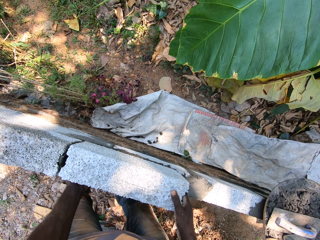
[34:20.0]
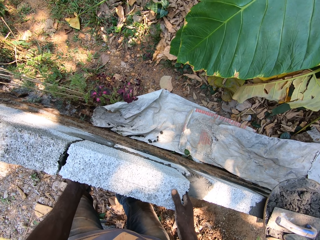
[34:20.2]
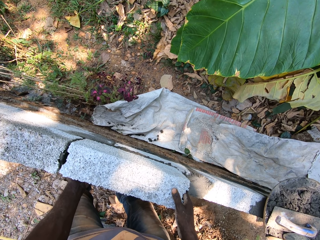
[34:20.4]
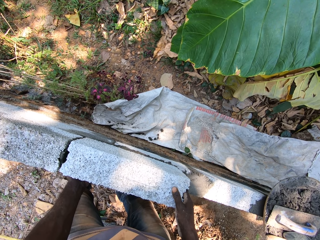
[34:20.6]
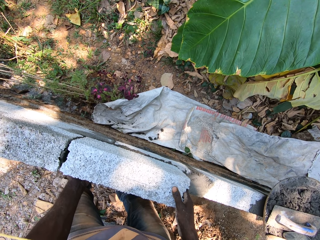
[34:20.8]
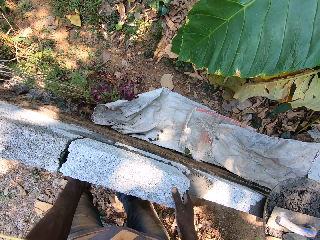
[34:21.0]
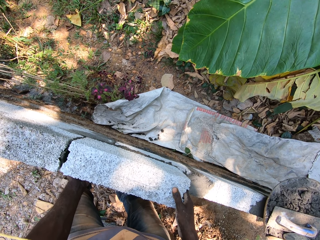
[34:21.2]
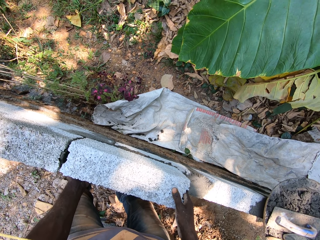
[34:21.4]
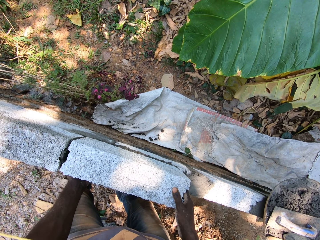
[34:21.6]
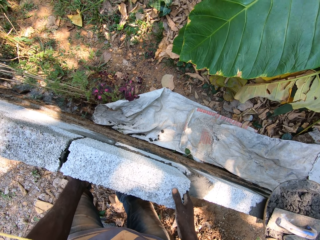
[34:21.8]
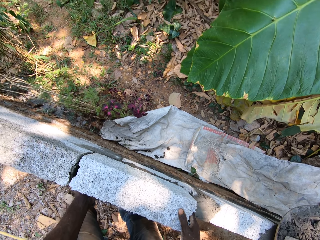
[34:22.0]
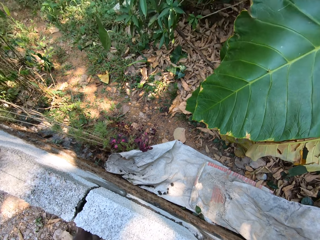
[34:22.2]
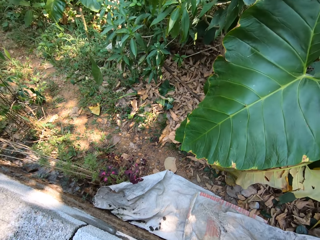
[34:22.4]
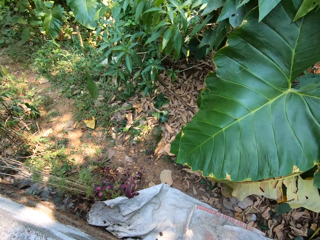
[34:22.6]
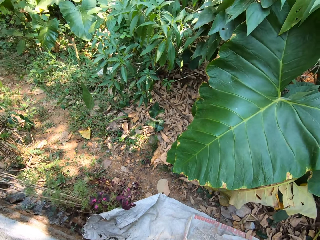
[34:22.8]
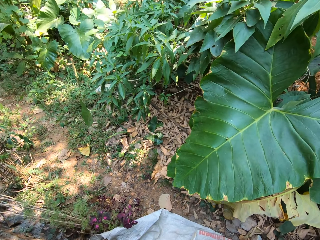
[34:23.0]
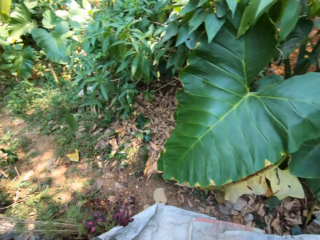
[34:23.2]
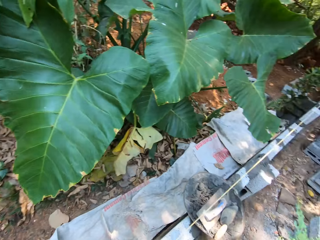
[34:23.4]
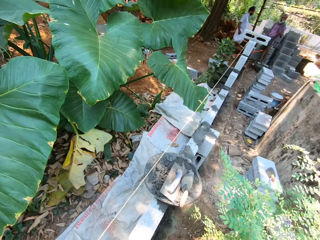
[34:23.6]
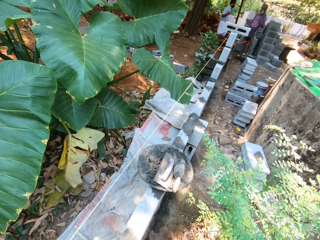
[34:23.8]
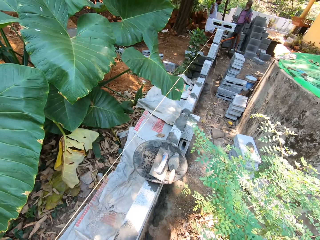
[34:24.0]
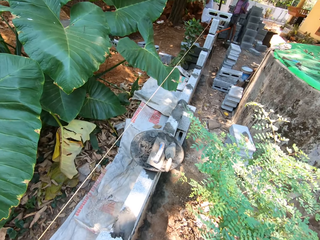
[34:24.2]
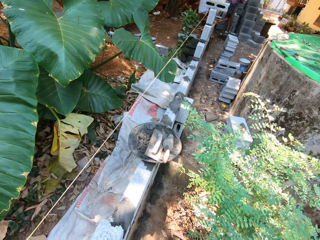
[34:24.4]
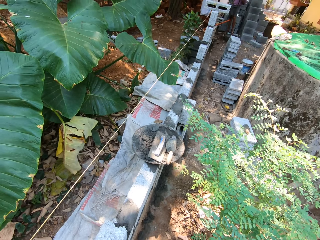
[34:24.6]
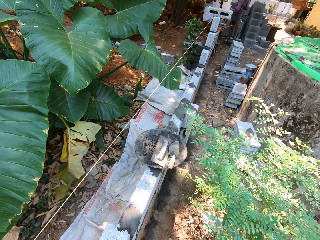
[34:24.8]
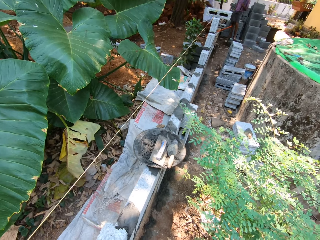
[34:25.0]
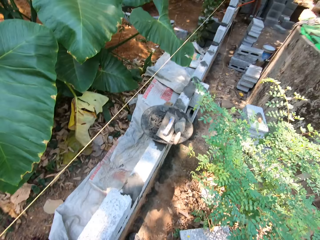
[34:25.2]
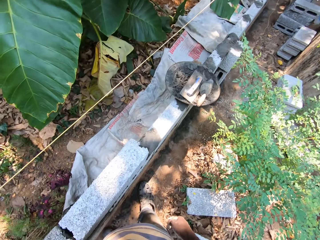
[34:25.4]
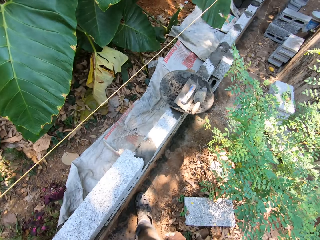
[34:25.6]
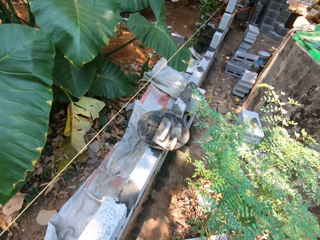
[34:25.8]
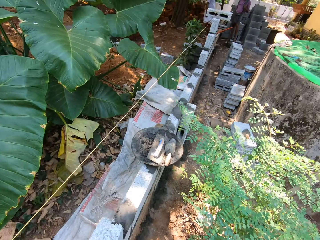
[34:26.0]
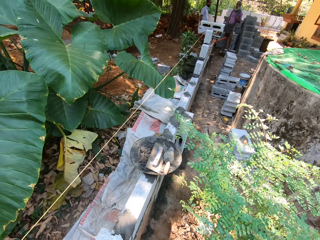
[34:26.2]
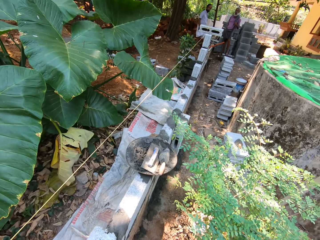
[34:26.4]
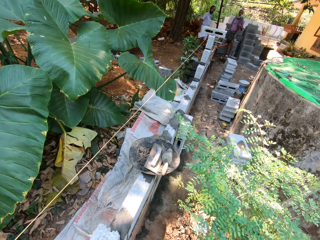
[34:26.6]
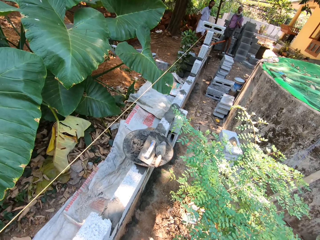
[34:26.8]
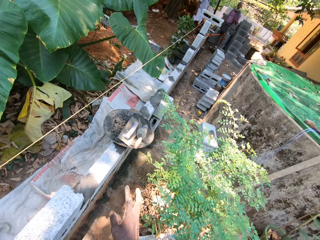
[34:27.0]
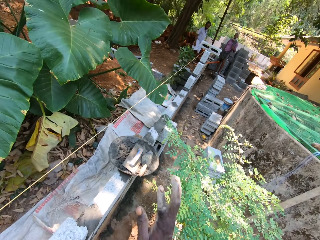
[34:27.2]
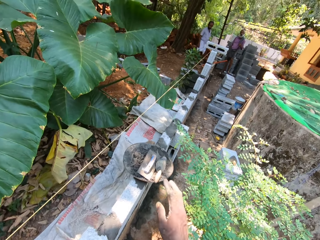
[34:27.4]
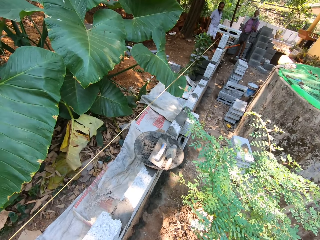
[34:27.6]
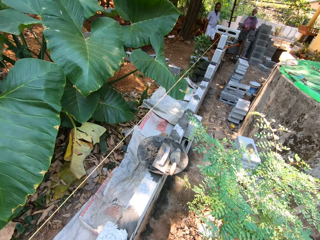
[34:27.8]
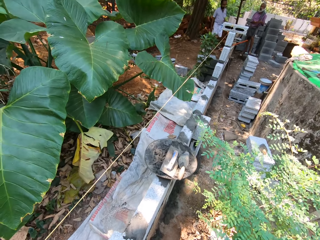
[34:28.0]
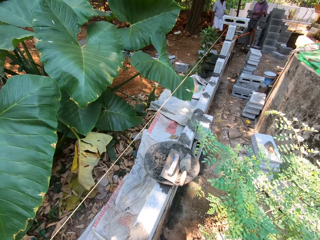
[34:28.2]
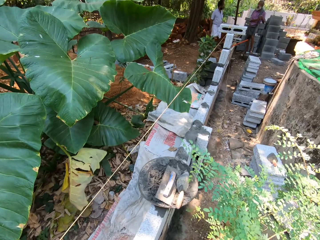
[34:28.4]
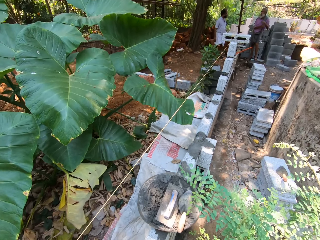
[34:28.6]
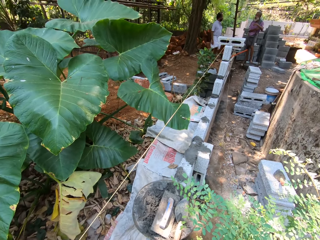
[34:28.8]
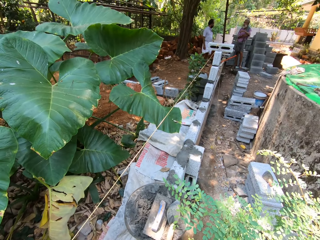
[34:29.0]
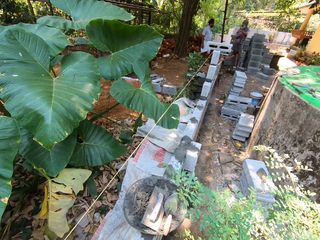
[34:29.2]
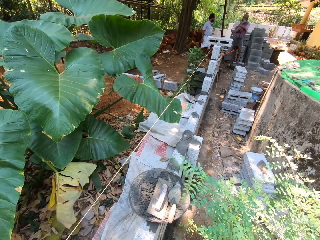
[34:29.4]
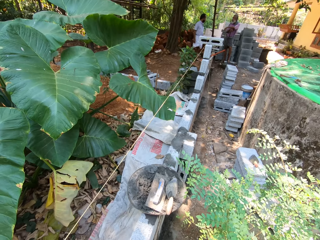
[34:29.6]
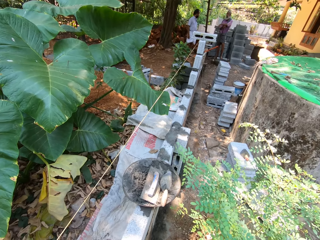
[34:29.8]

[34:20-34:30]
The camera wearer spits. He interacts with the man and another man. He stretches his right hand.

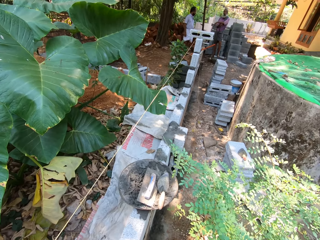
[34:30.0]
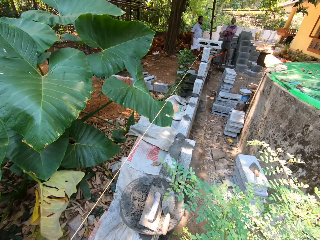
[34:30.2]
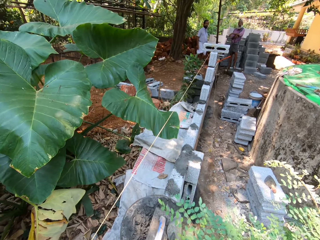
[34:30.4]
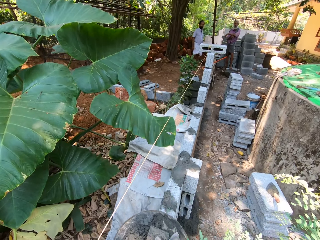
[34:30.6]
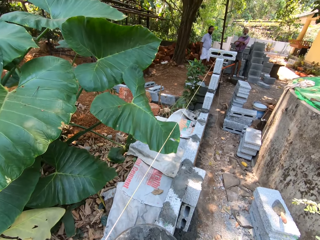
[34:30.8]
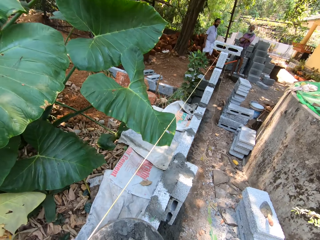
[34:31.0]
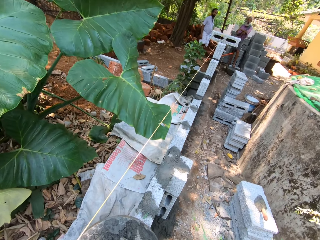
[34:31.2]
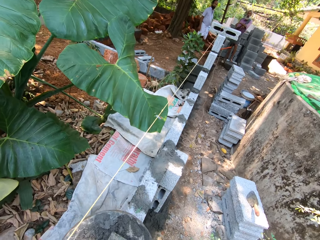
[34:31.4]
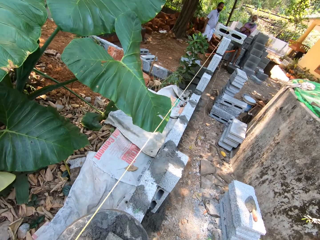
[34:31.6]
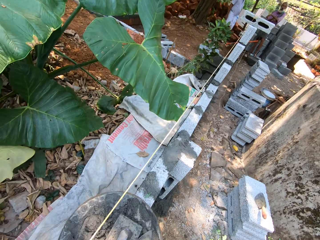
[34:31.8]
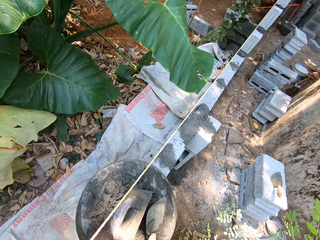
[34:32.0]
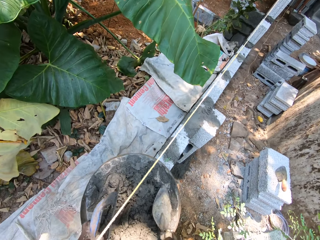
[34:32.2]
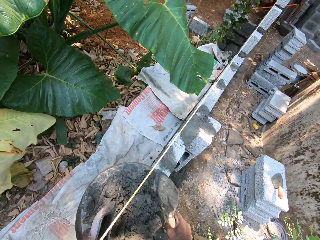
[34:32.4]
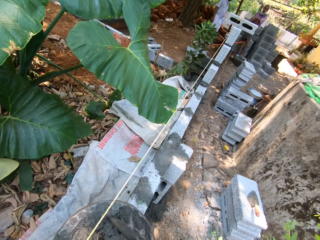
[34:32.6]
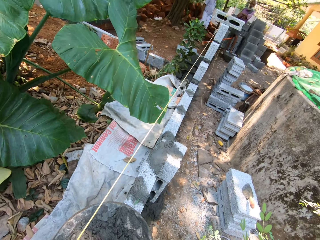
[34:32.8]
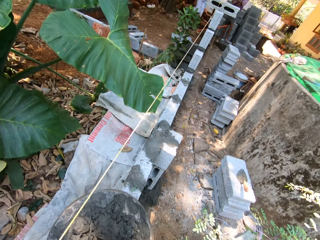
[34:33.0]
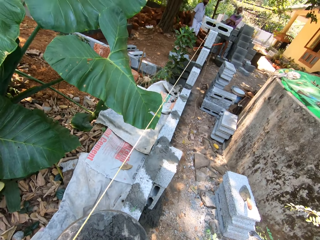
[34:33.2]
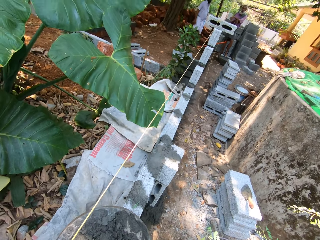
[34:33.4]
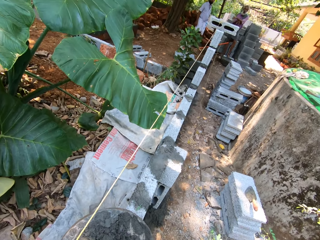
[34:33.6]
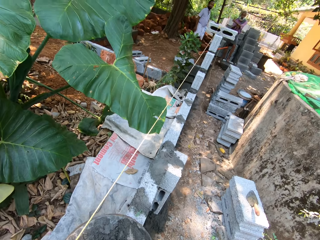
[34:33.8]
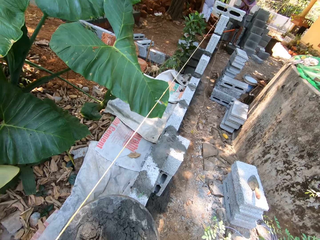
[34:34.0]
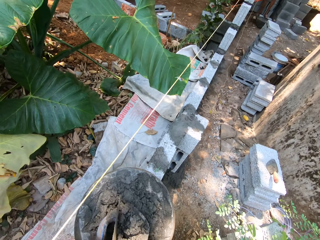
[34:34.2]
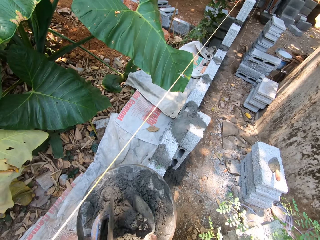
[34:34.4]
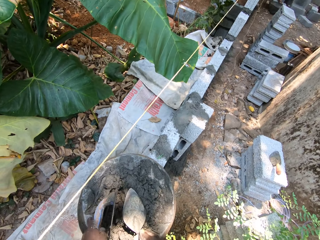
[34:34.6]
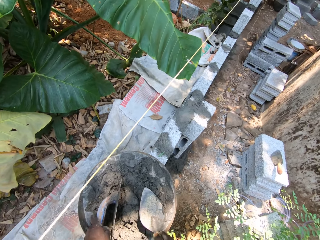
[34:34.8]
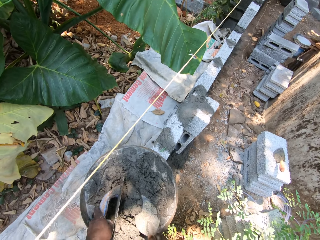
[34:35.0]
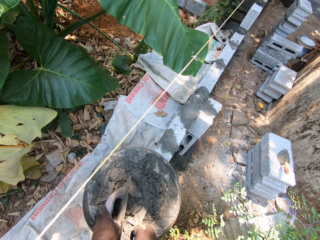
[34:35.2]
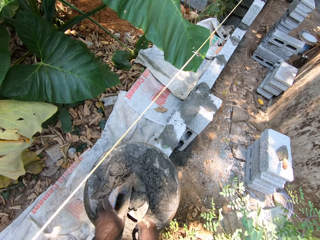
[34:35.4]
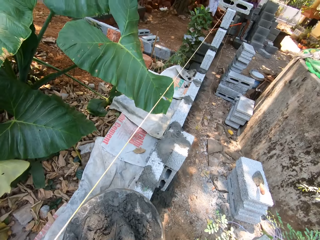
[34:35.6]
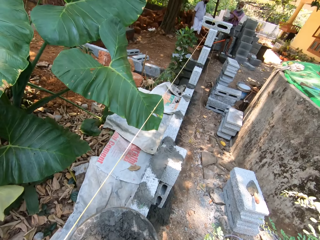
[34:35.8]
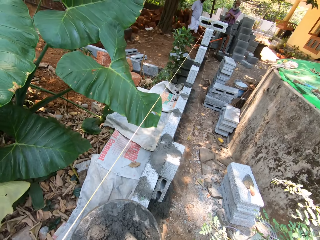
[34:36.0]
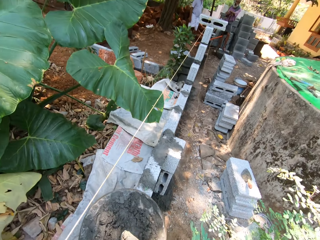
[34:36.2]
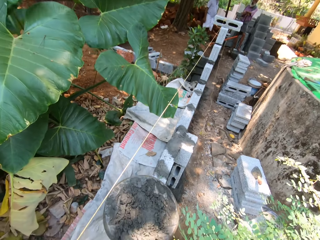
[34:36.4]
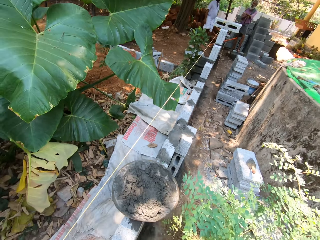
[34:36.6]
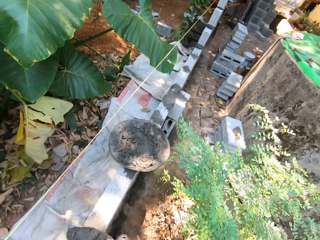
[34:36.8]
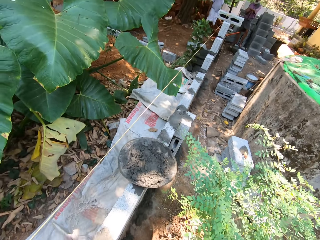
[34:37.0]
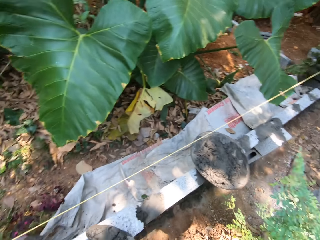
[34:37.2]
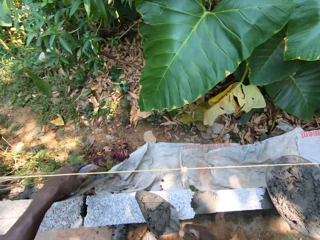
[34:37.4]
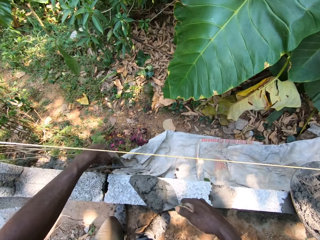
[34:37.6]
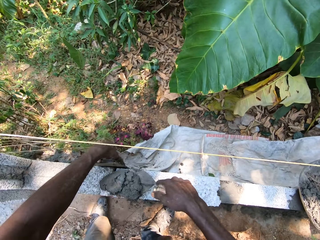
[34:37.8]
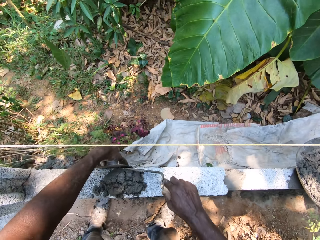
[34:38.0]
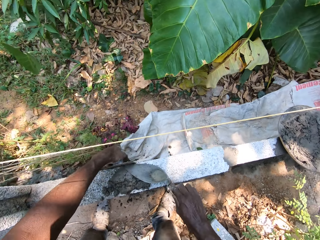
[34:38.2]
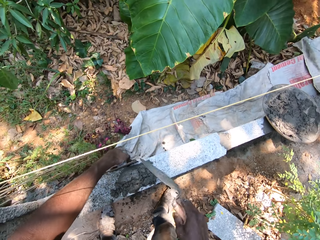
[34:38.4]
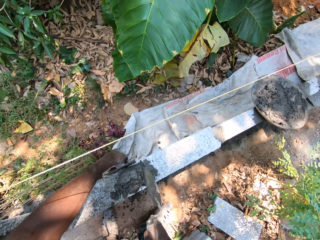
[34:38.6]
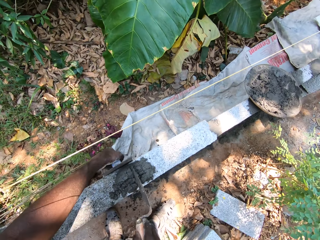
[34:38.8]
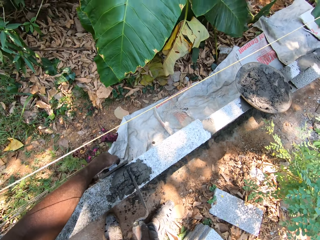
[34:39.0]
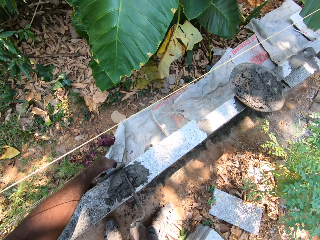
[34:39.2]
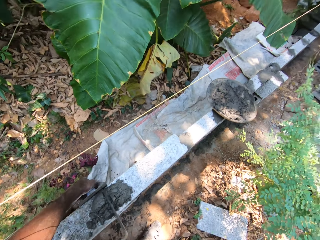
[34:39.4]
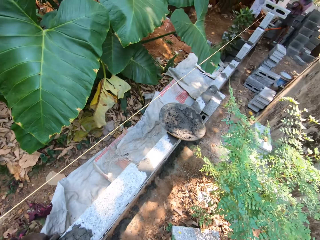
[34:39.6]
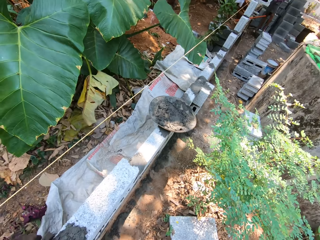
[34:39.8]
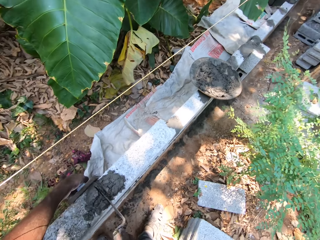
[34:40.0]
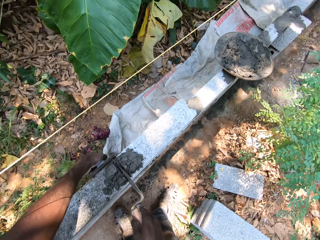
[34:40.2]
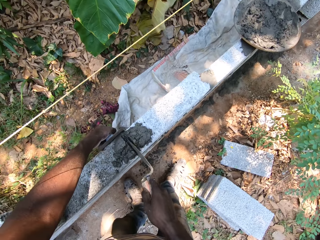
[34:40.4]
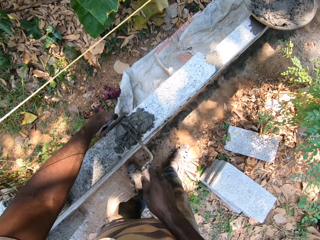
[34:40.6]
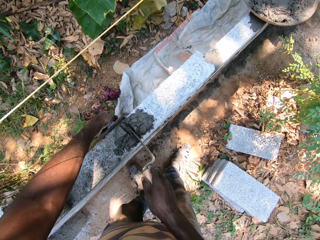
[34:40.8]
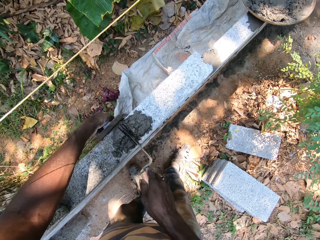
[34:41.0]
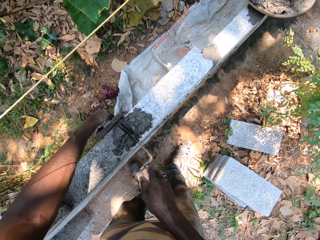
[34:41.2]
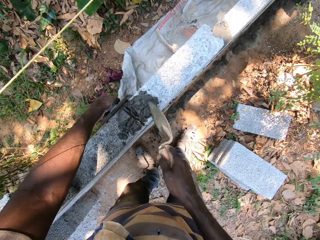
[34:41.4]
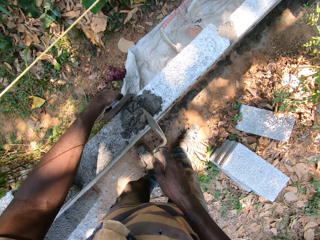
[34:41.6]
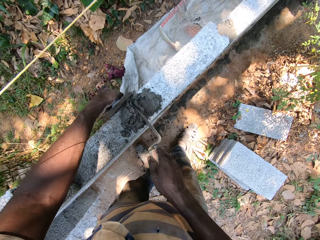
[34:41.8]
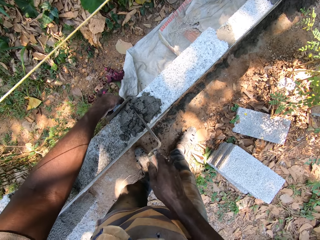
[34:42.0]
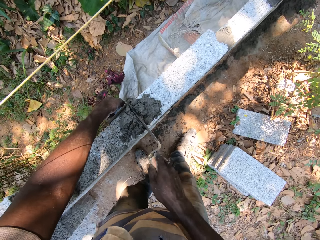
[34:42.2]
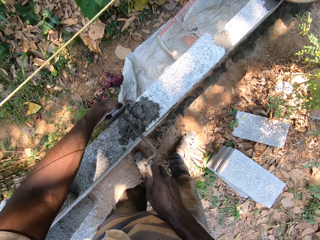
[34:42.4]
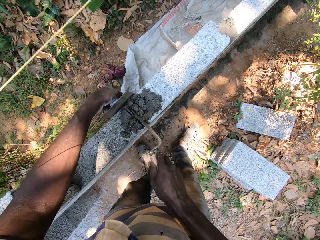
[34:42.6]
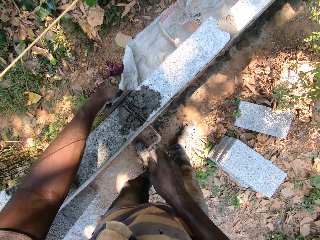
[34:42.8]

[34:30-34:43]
The camera wearer picks the plastering trowel from the aluminum bowl with his left hand. He picks the brick trowel from the aluminum bowl with his right hand. He interacts with a man and another man. He mixes mortar in the aluminum bowl with the brick trowel in his right hand. He scoops mortar from the aluminum bowl with the brick trowel in his right hand. He places the plastering trowel in his left hand onto the wall. He pours the mortar onto the wall, in between the stones. He adjusts the mortar on the wall with the brick trowel in his right hand. He smoothens the mortar onto the wall with the plastering trowel in his left hand.
